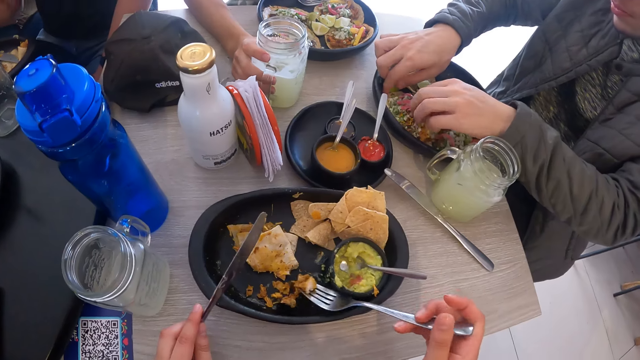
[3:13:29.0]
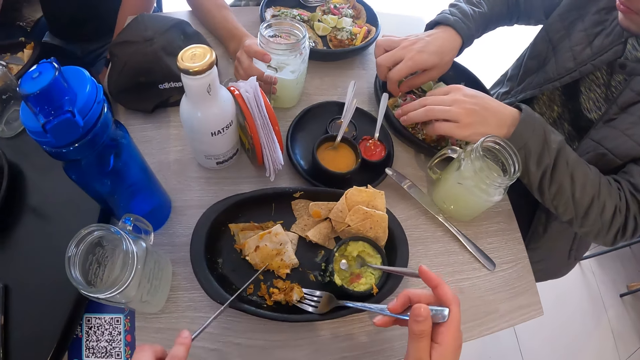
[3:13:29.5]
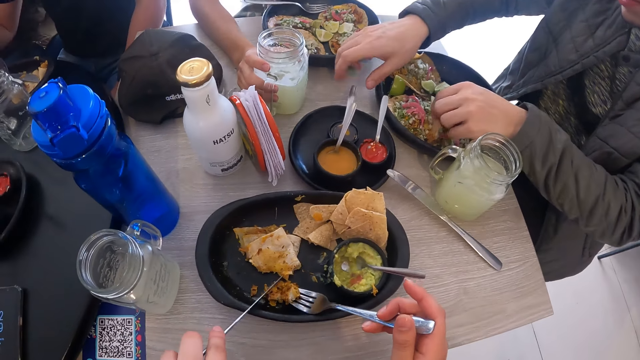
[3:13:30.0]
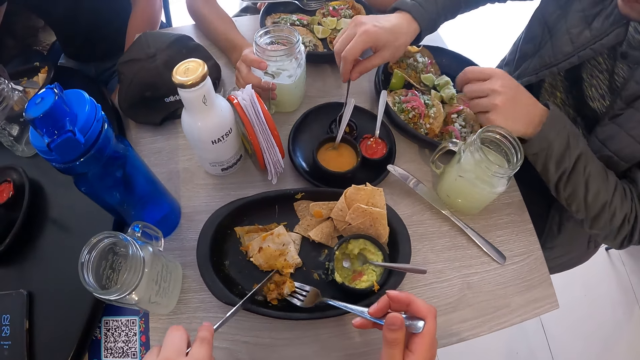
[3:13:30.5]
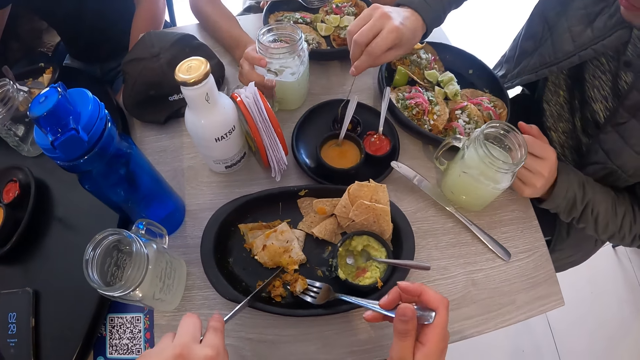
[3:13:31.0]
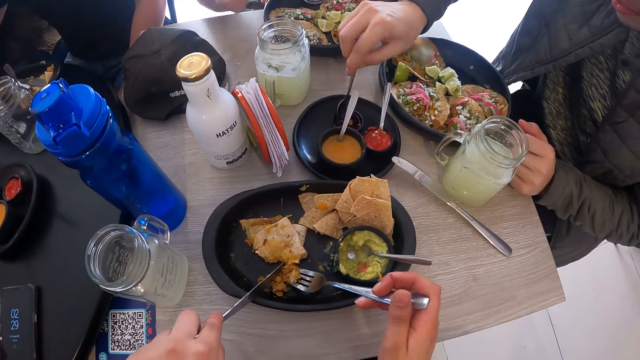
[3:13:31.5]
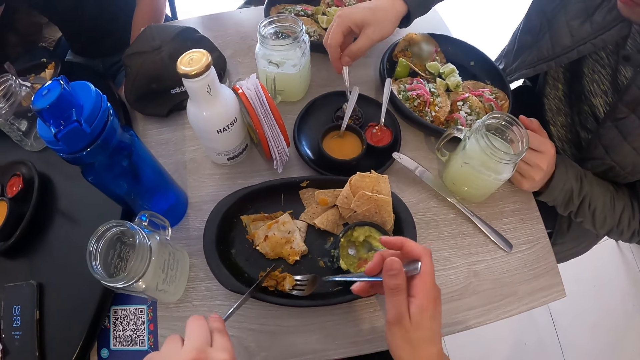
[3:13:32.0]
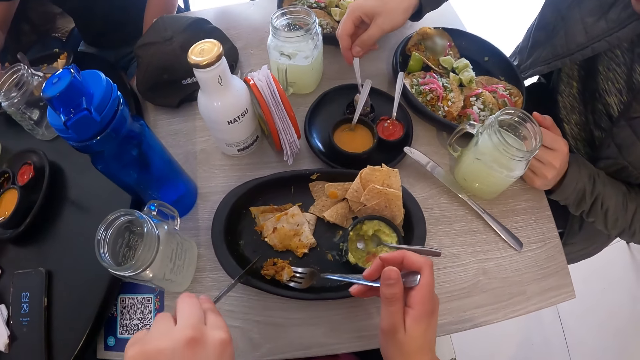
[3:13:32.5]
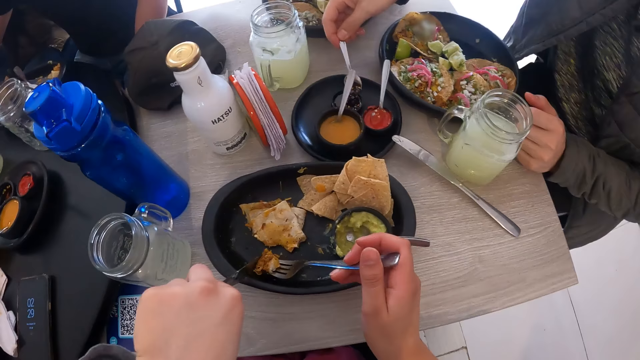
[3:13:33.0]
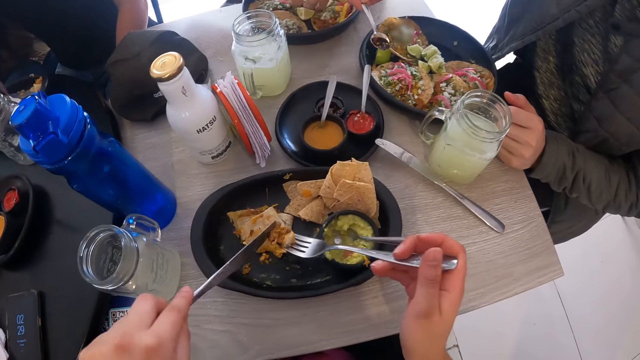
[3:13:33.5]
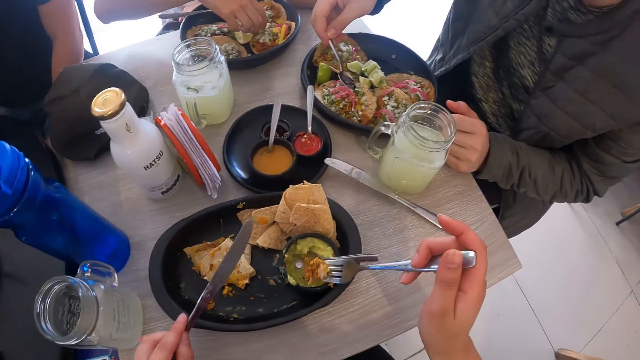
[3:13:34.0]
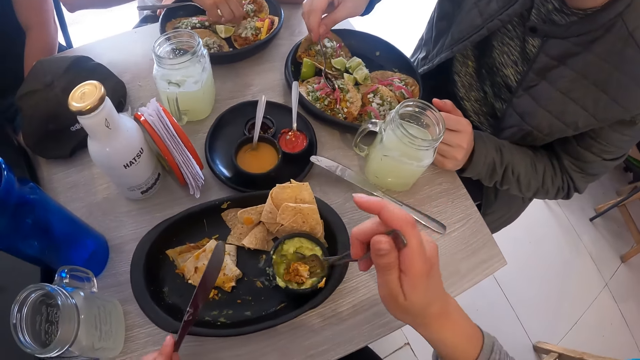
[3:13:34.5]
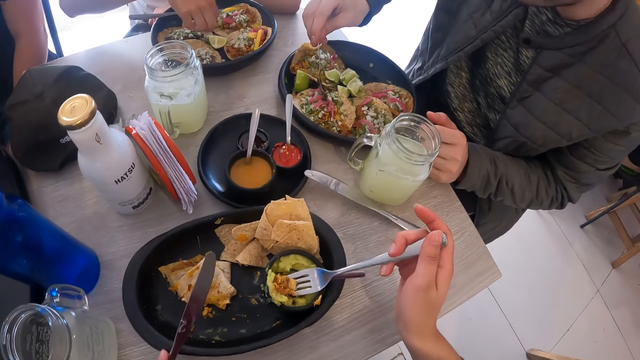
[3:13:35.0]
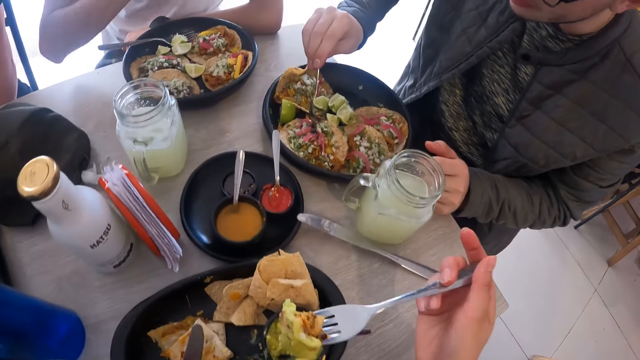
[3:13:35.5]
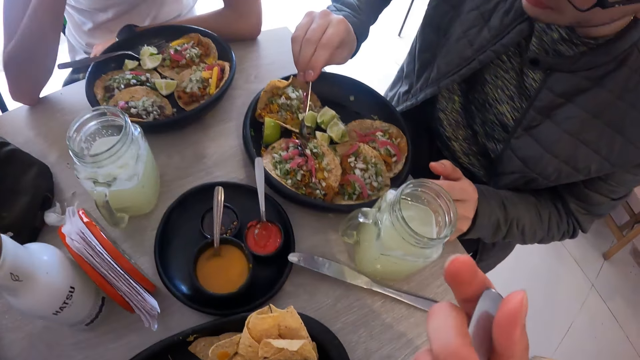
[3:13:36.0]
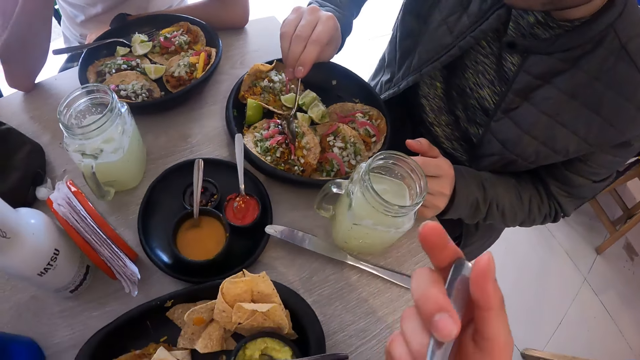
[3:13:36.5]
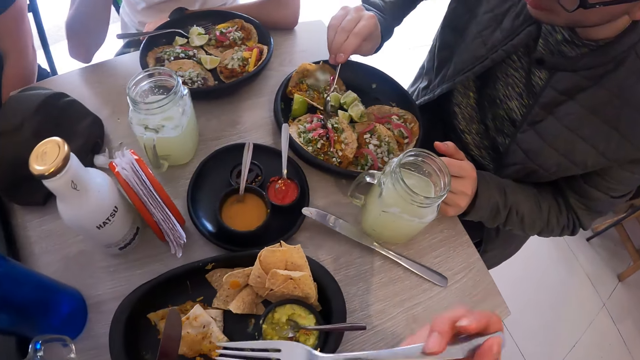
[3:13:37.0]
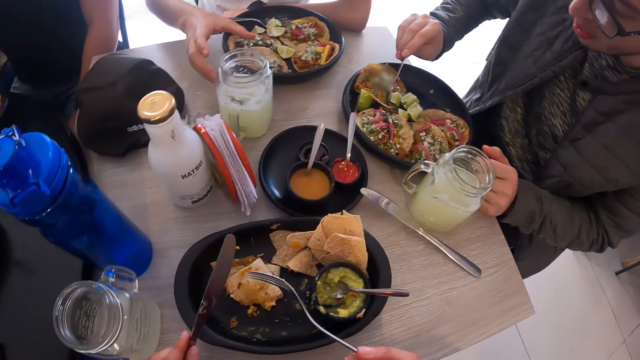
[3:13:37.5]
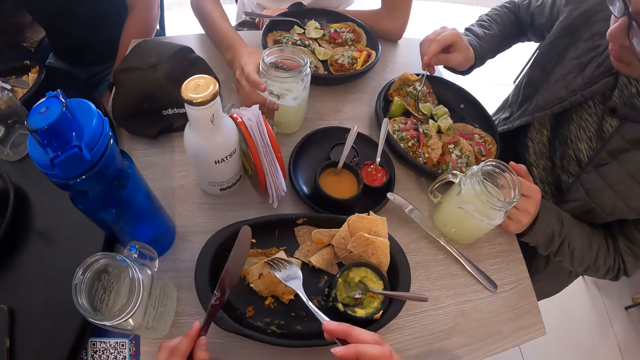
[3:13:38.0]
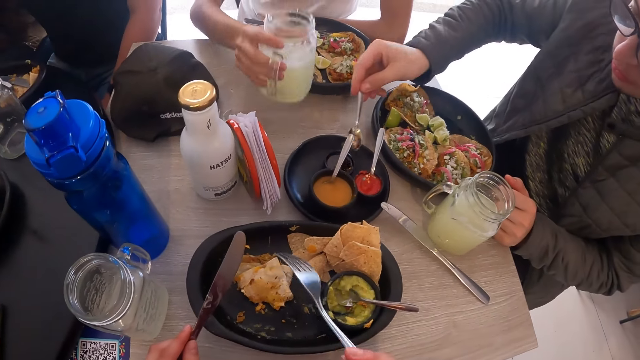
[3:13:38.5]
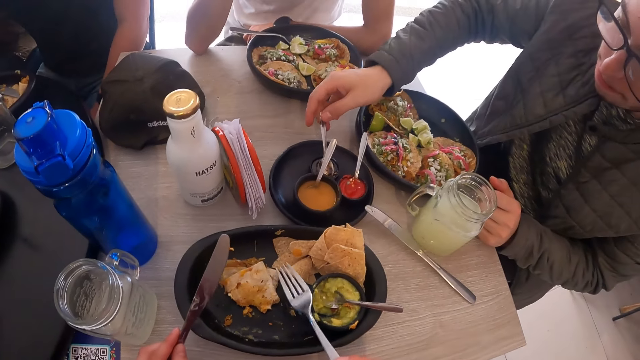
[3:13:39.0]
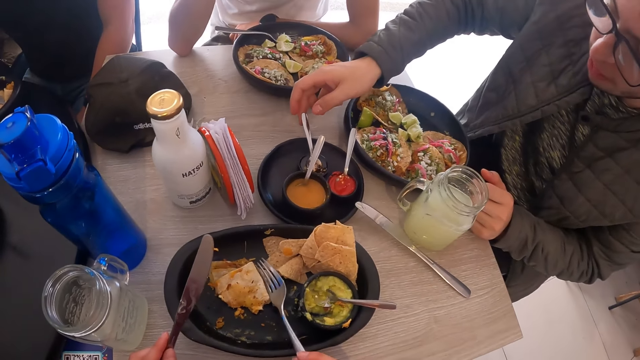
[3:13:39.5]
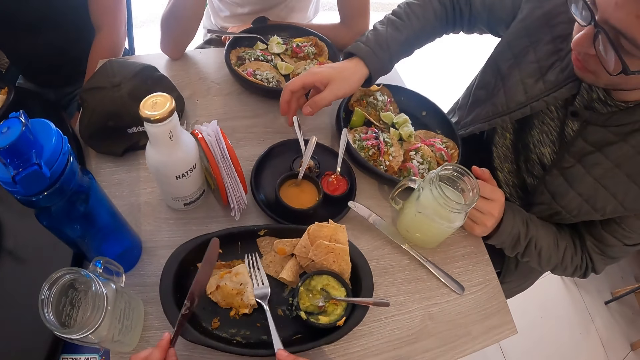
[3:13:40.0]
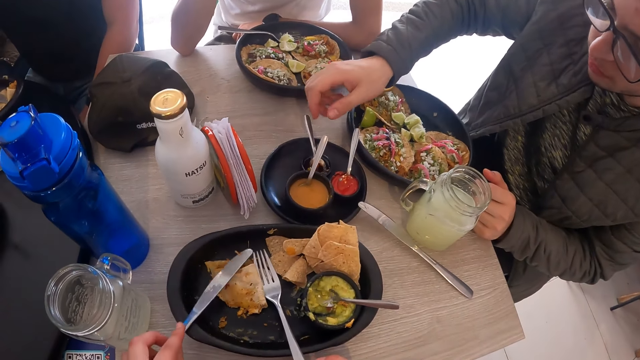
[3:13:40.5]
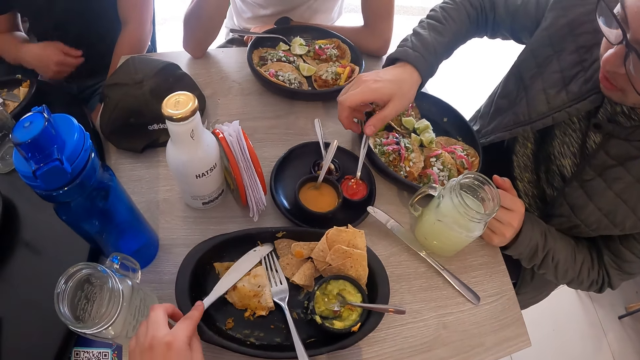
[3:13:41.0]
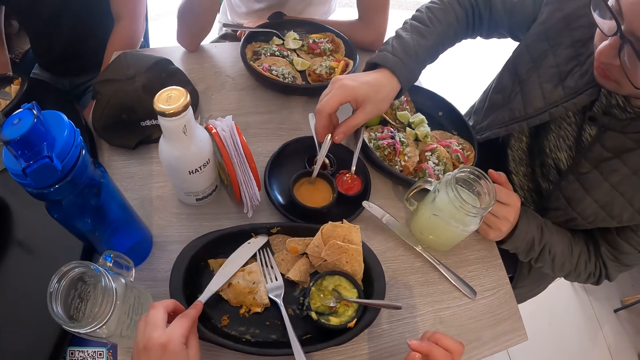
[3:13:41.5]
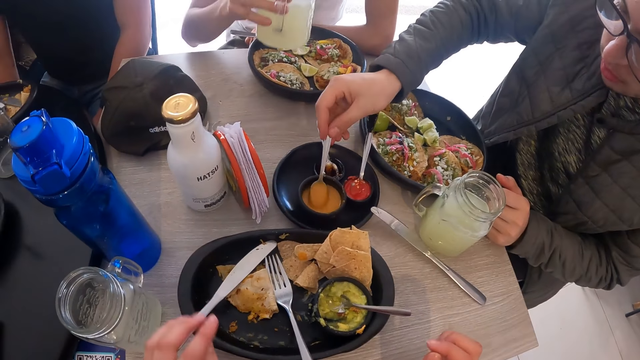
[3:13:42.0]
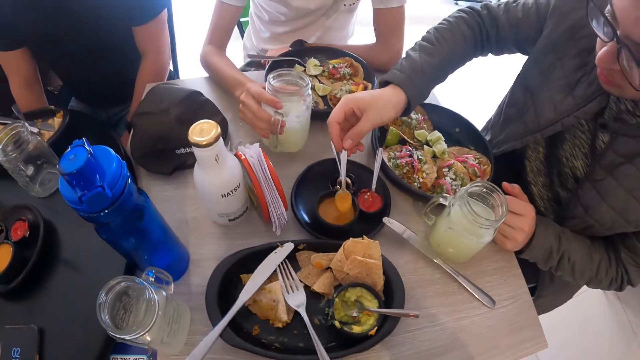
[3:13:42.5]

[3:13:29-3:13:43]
The camera wearer picks the pancake from the plate with the fork in his right hand. A man picks the spoon from the cup with his right hand. The man takes some teriyaki sauce from the cup with the spoon in his right hand. The man pours some teriyaki sauce from the spoon in his right hand on the taco. The camera wearer takes some sauce from the cup with the fork in his right hand. He eats the sauce and the pancake on the fork in his right hand. Another man picks the jar of lemonade juice from the table with his right hand. The first man drops the spoon in his right hand in the cup. The camera wearer drops the fork in his right hand on the plate. The other man drinks from the glass. The camera wearer drops the knife in his left hand on the plate. The first man touches the spoon with his right hand. The first man picks the spoon from the cup with his right hand.

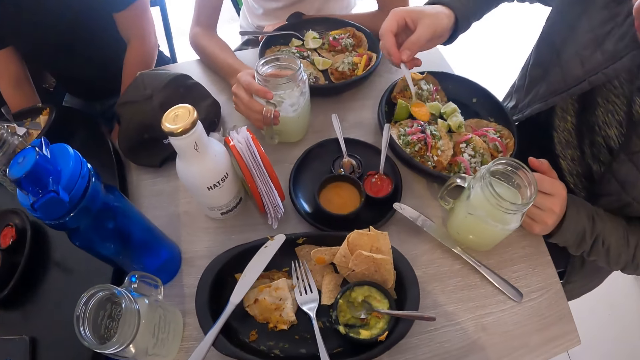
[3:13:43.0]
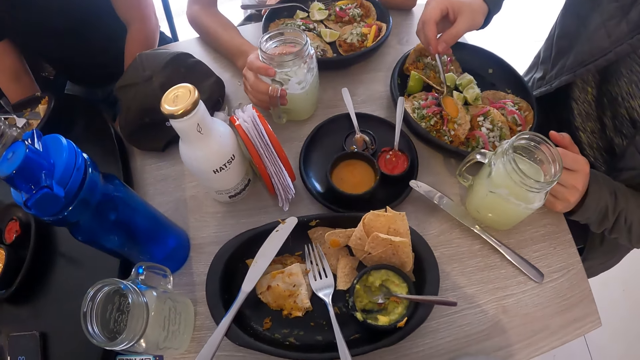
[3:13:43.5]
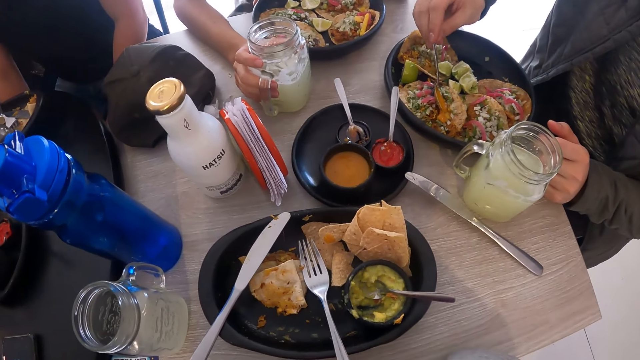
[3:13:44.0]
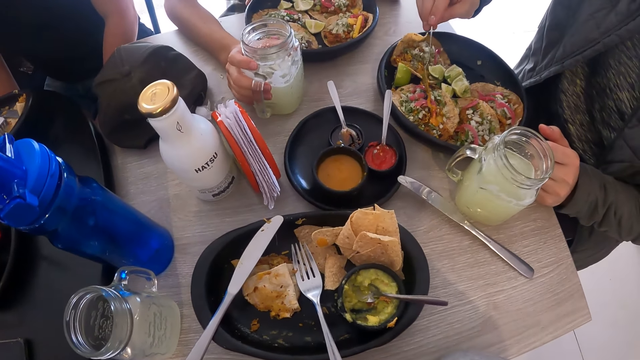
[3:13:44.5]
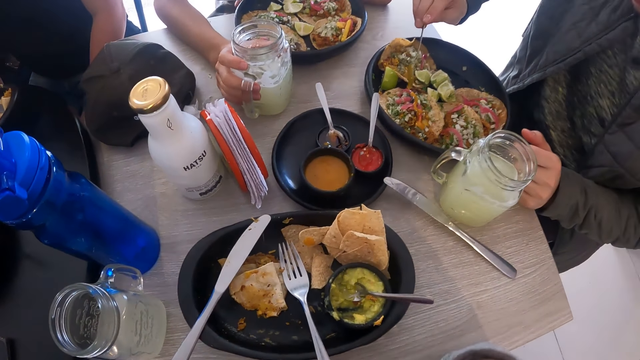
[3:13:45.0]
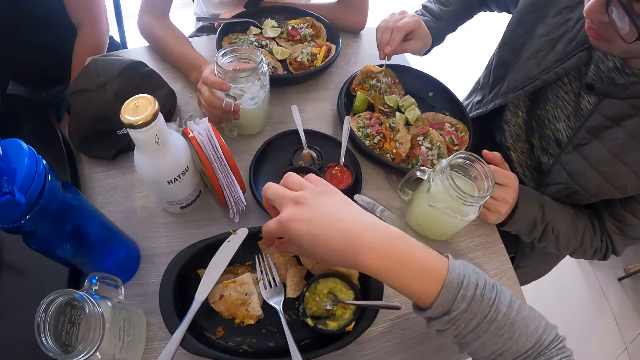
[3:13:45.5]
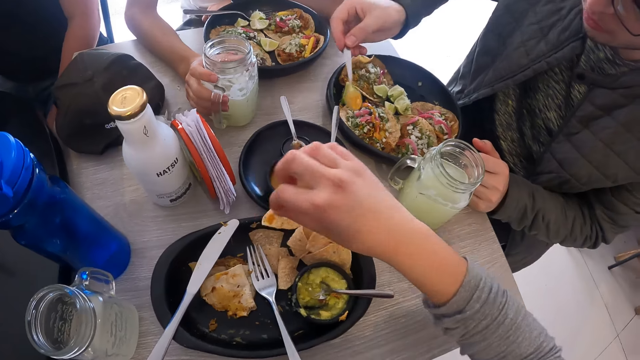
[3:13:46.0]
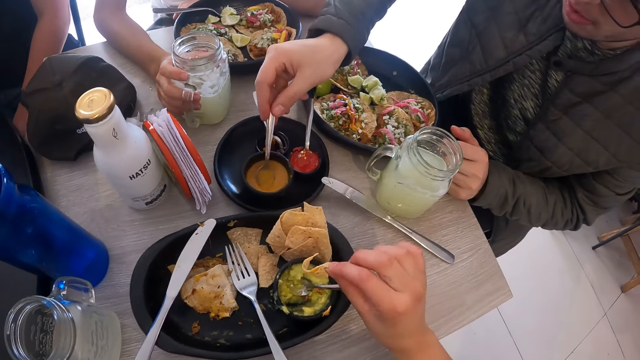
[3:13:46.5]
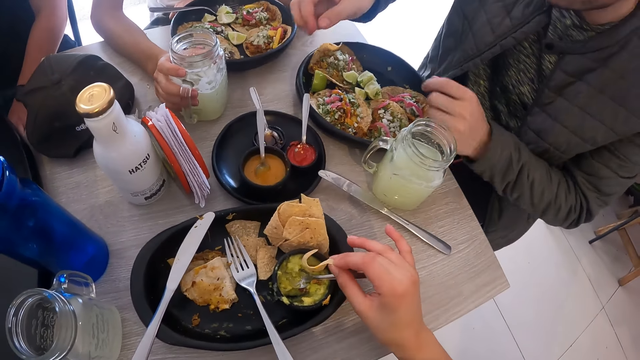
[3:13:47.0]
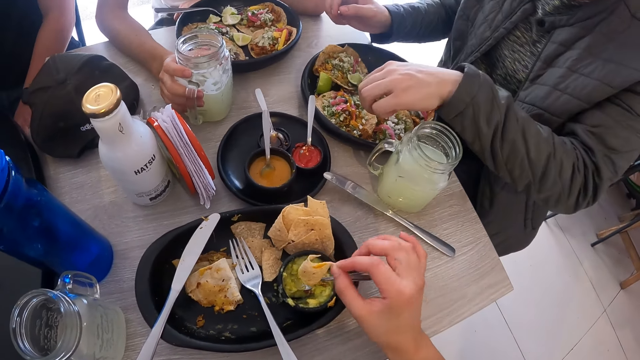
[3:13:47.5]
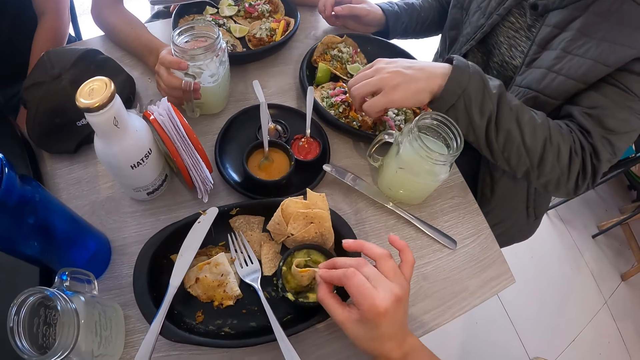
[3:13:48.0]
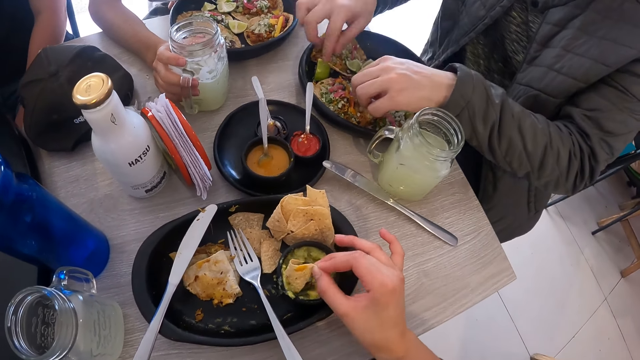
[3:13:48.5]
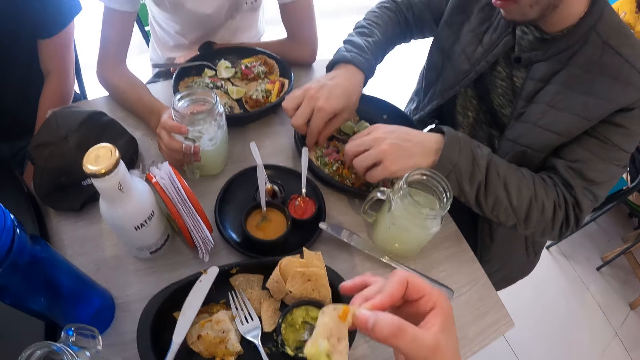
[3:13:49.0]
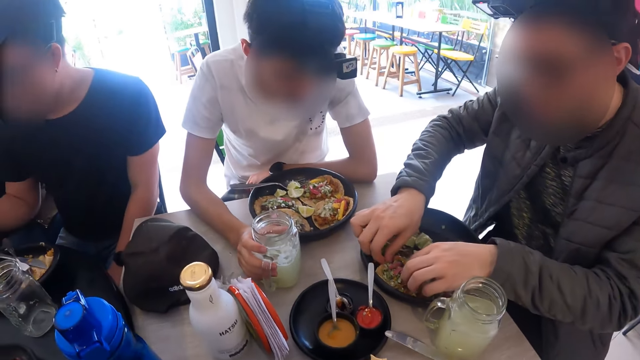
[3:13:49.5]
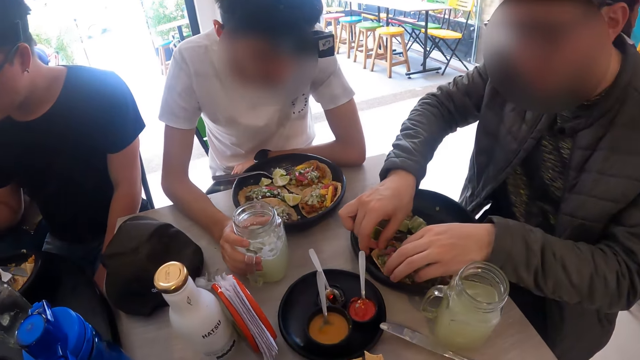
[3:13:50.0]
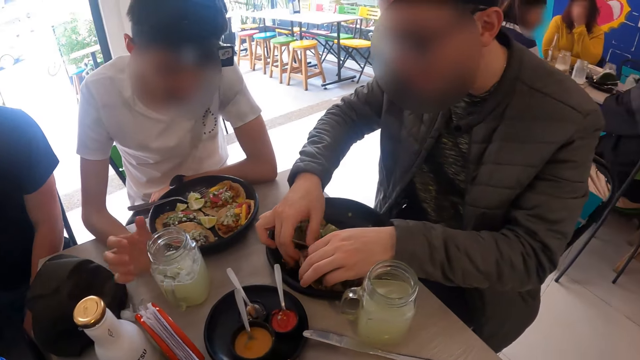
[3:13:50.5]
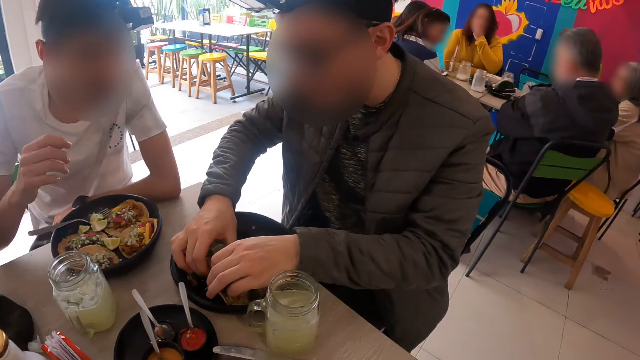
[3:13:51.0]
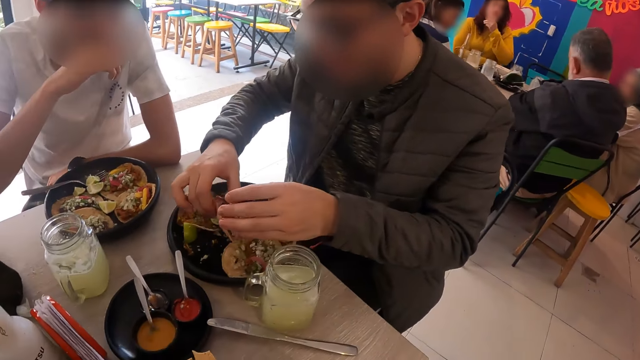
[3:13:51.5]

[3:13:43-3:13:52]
A man drops the jar of lemonade juice in his right hand on the table. Another man pours some cheese sauce from the spoon in his right hand on the taco. The camera wearer picks a tortilla from the bowl with her right hand. The other man drops the spoon in the sauce dish with his right hand. The camera wearer dips the tortilla in the sauce in the sauce dish with her right hand. The other man picks the taco from the bowl with both hands. The camera wearer eats the tortilla from her right hand. She looks around.
